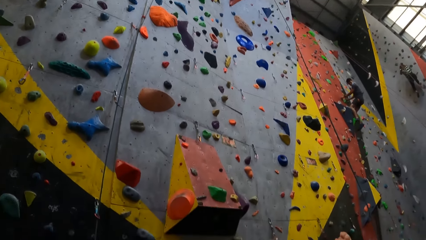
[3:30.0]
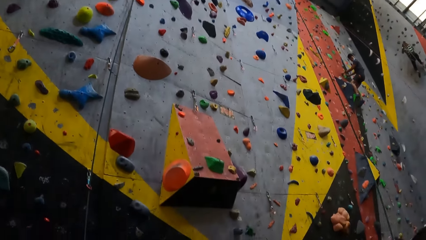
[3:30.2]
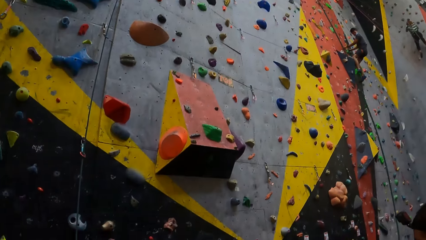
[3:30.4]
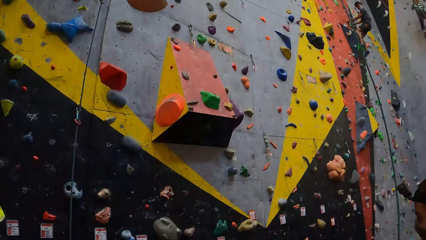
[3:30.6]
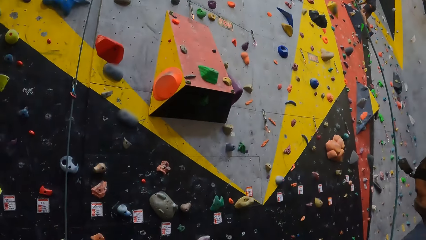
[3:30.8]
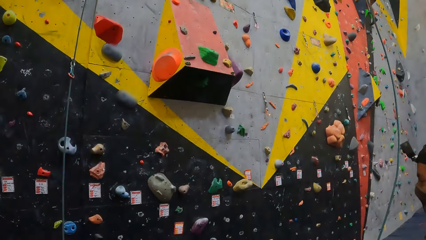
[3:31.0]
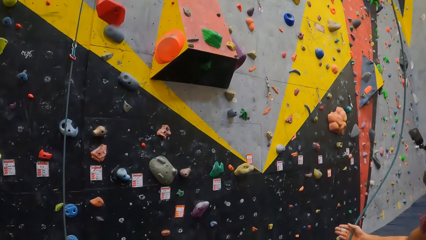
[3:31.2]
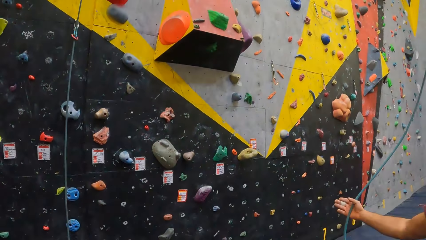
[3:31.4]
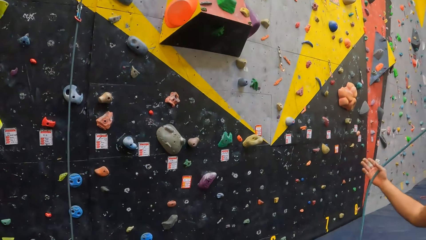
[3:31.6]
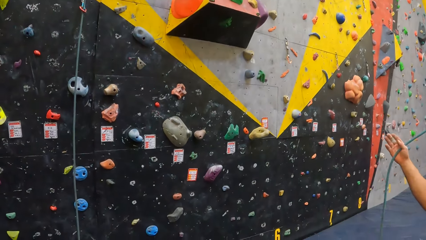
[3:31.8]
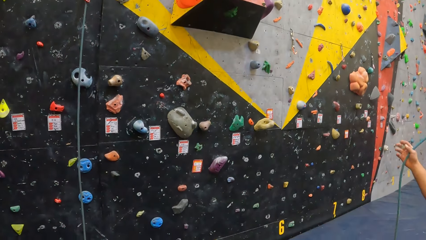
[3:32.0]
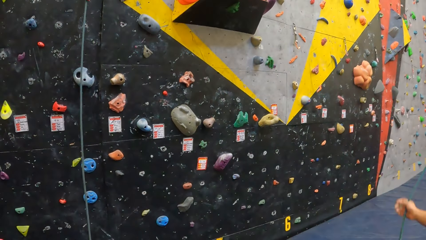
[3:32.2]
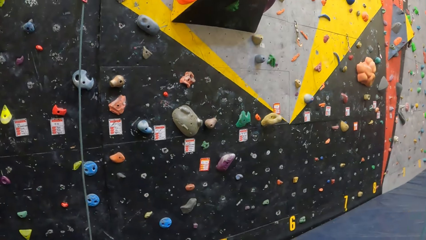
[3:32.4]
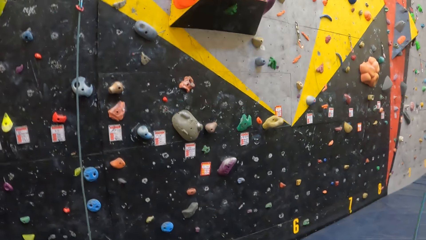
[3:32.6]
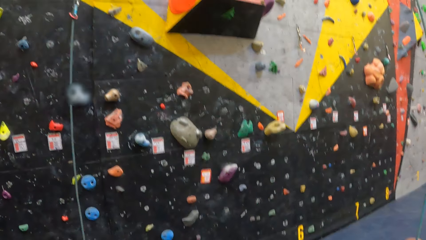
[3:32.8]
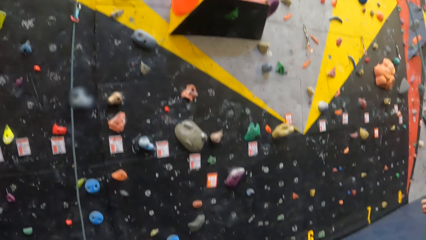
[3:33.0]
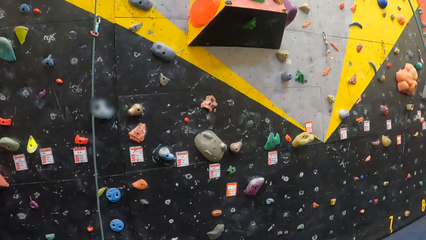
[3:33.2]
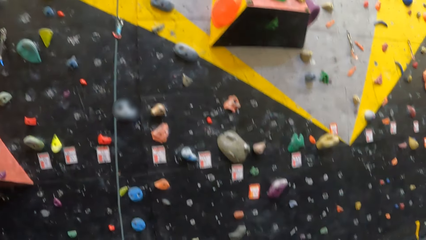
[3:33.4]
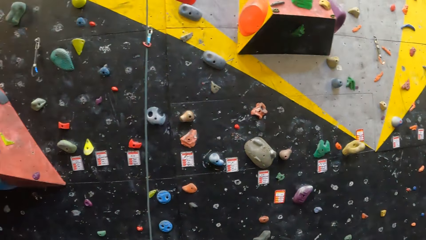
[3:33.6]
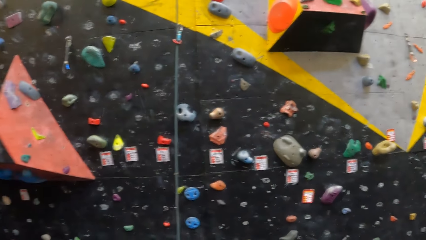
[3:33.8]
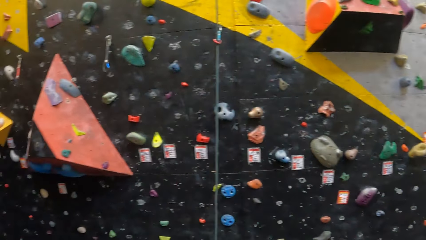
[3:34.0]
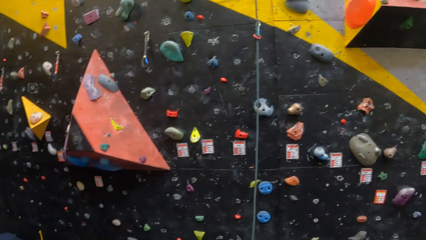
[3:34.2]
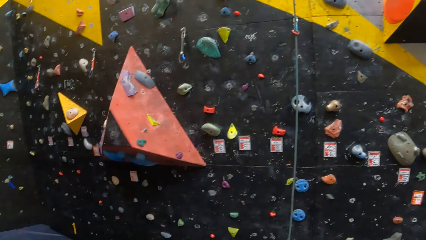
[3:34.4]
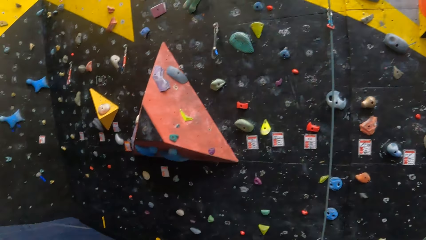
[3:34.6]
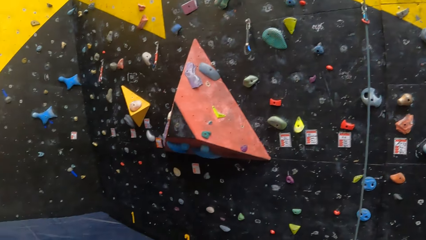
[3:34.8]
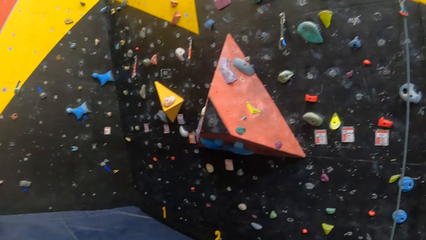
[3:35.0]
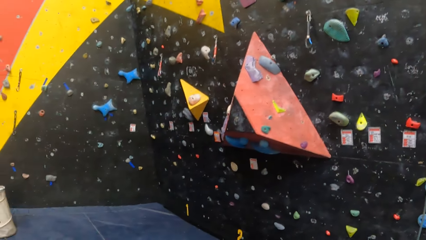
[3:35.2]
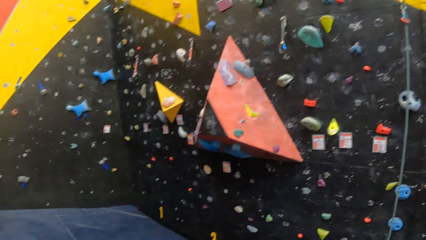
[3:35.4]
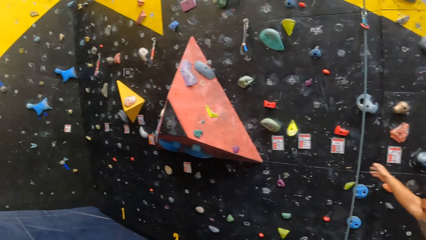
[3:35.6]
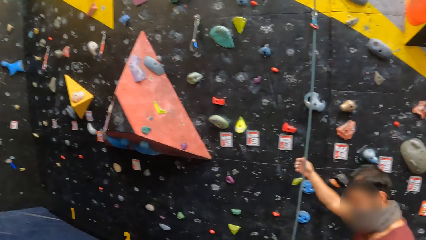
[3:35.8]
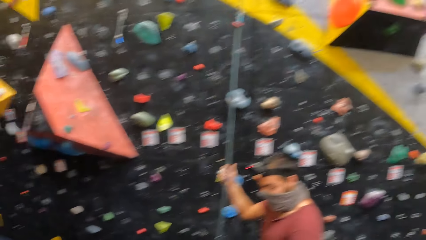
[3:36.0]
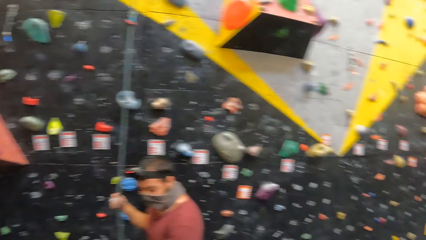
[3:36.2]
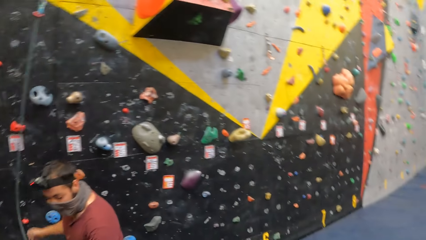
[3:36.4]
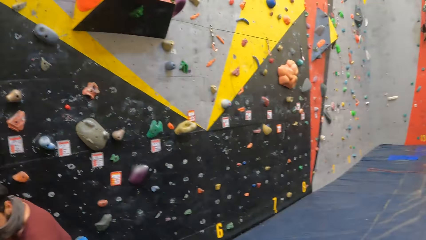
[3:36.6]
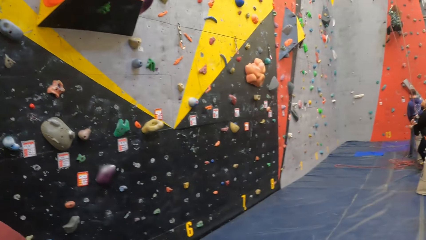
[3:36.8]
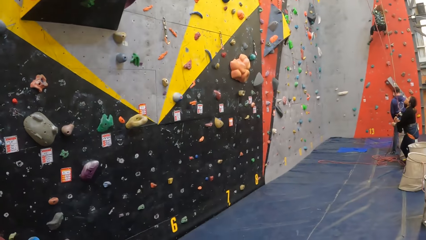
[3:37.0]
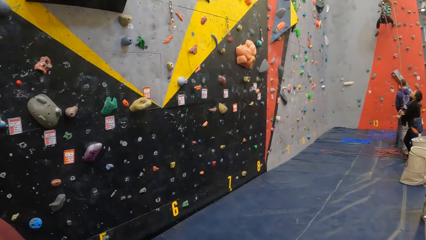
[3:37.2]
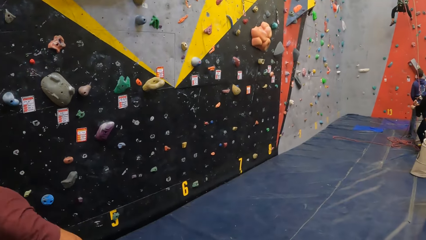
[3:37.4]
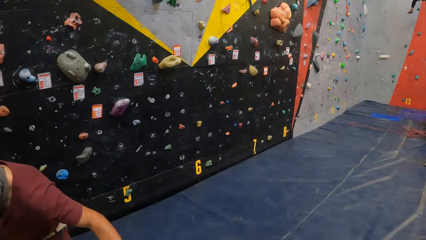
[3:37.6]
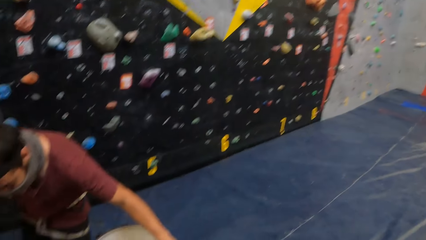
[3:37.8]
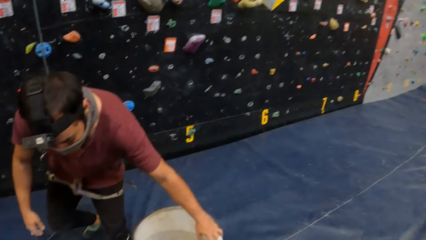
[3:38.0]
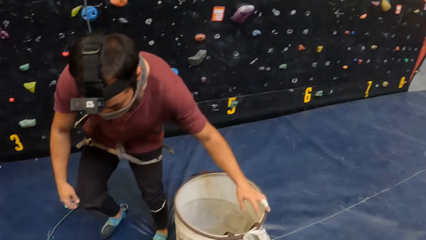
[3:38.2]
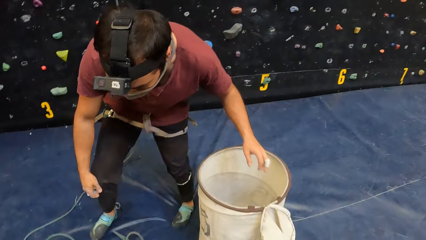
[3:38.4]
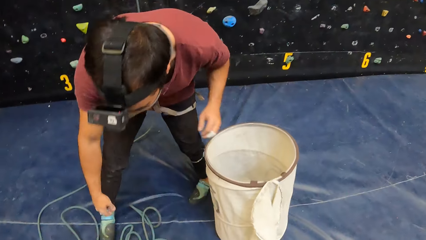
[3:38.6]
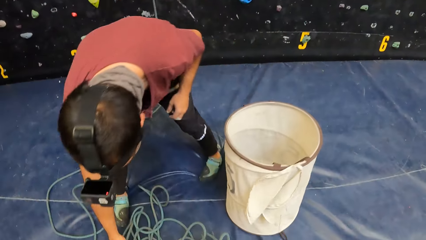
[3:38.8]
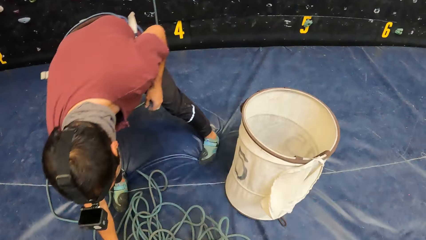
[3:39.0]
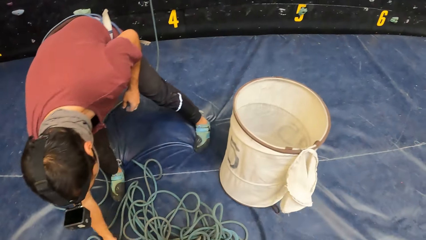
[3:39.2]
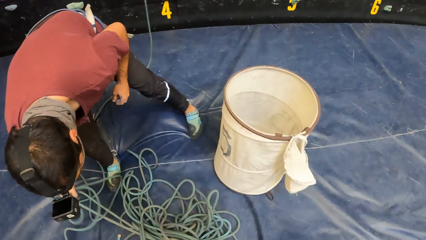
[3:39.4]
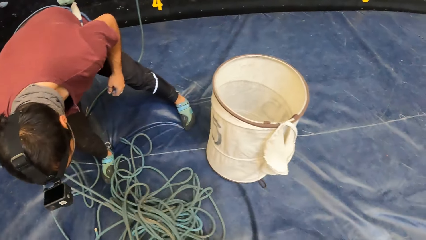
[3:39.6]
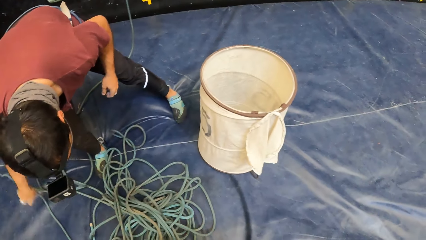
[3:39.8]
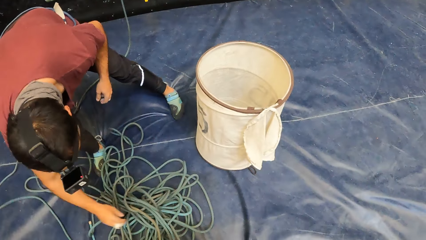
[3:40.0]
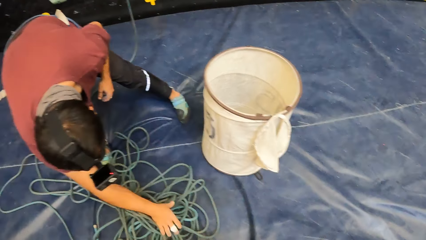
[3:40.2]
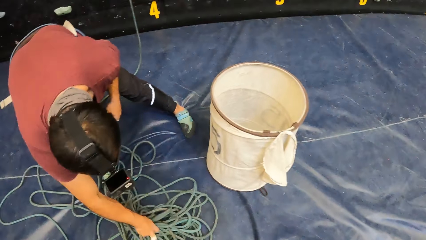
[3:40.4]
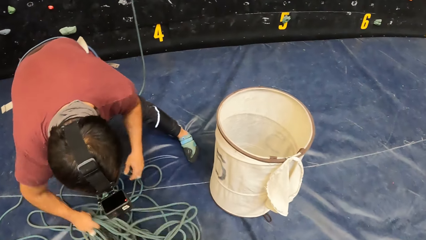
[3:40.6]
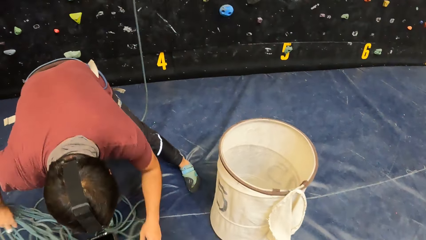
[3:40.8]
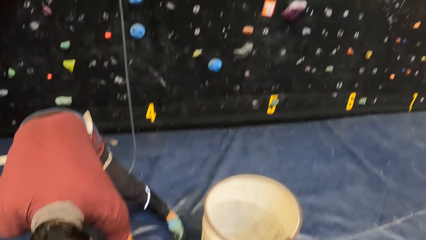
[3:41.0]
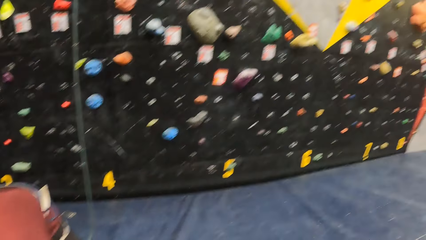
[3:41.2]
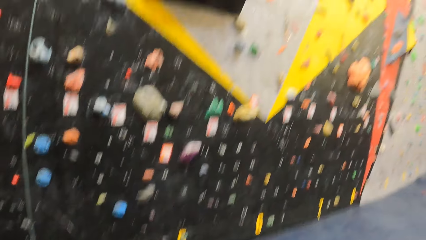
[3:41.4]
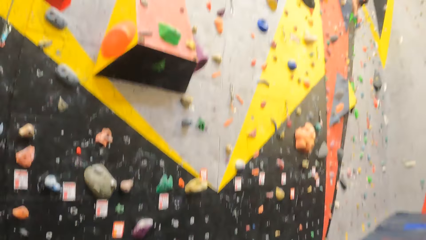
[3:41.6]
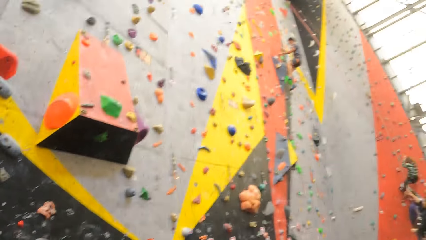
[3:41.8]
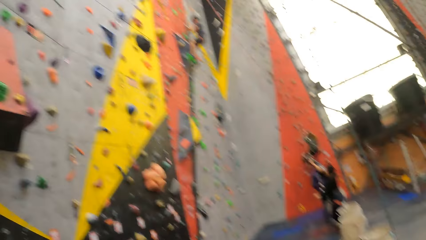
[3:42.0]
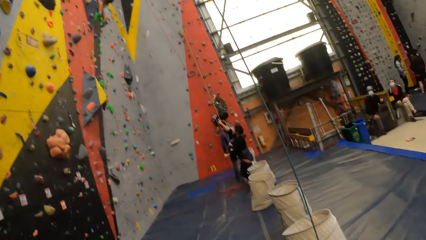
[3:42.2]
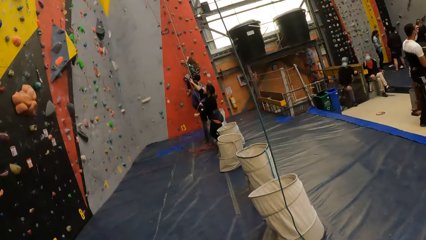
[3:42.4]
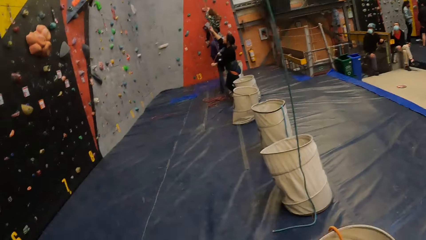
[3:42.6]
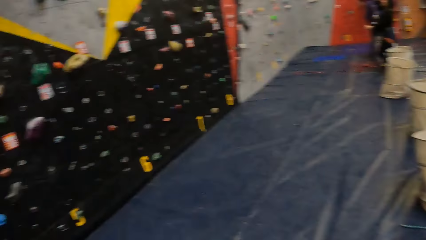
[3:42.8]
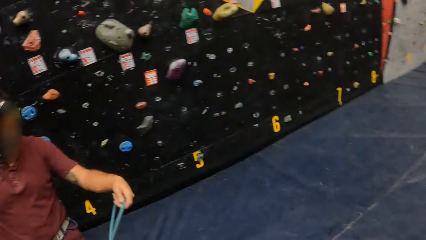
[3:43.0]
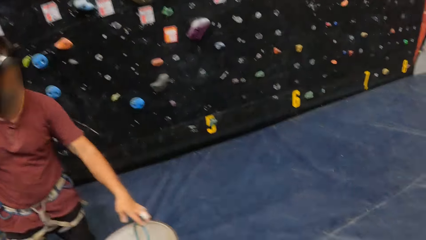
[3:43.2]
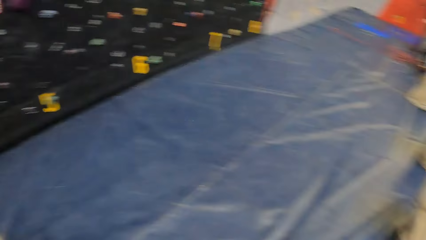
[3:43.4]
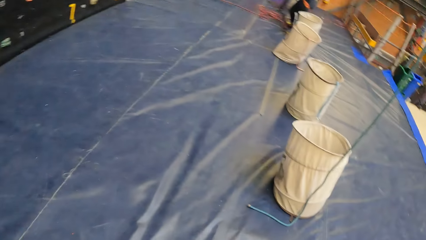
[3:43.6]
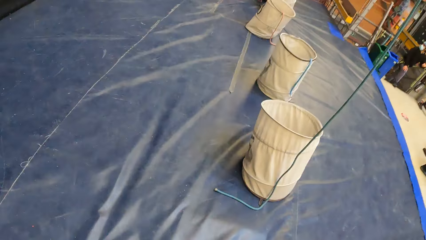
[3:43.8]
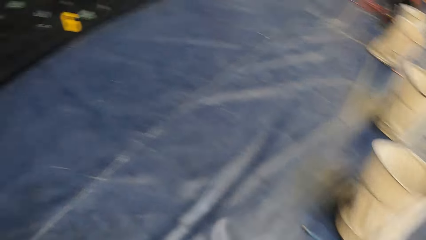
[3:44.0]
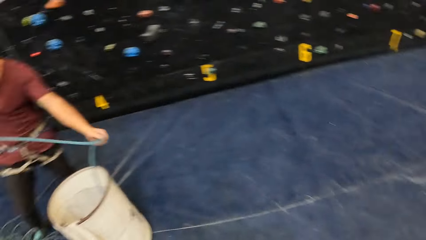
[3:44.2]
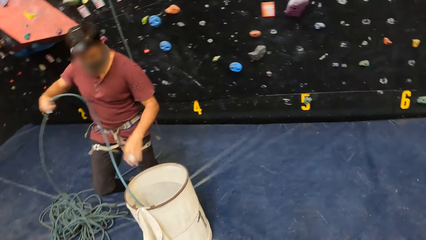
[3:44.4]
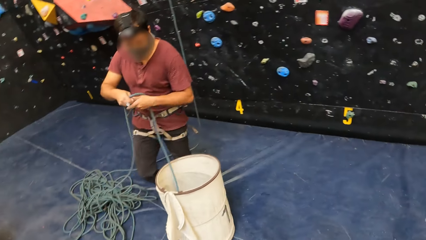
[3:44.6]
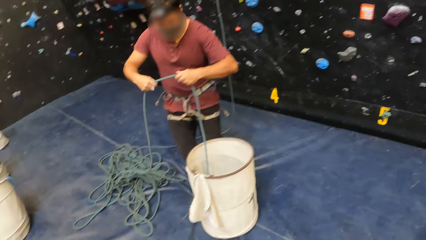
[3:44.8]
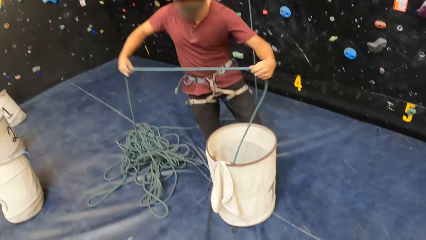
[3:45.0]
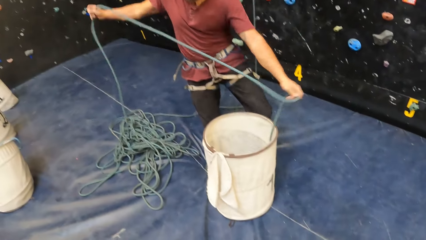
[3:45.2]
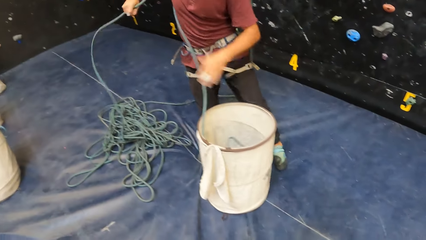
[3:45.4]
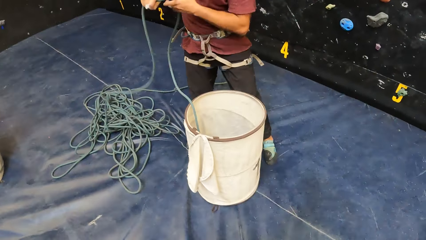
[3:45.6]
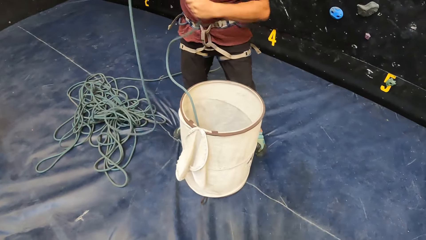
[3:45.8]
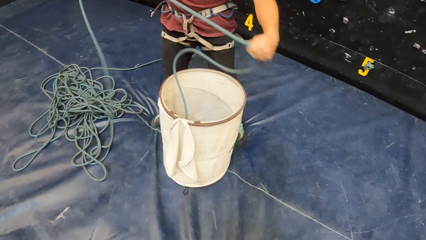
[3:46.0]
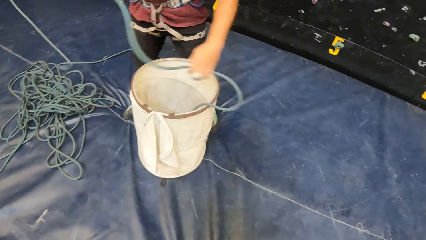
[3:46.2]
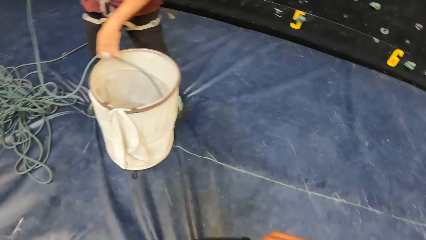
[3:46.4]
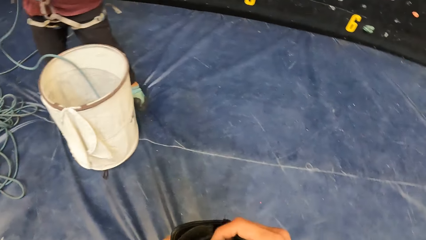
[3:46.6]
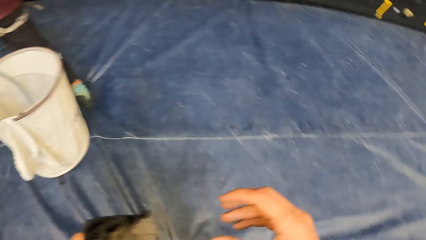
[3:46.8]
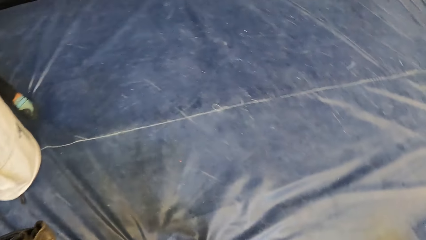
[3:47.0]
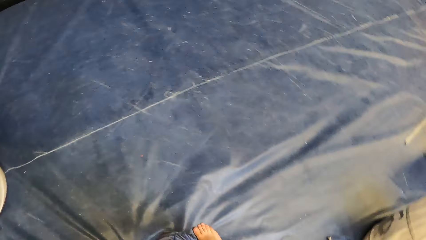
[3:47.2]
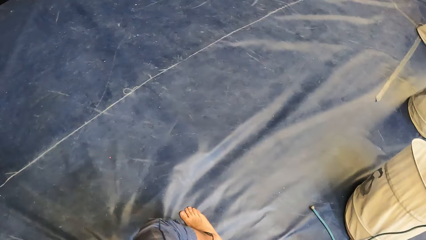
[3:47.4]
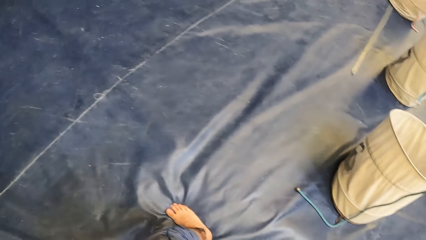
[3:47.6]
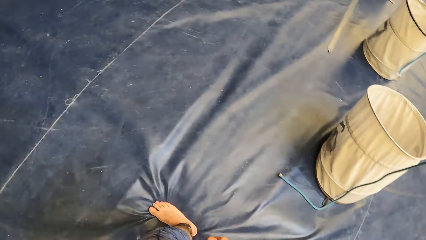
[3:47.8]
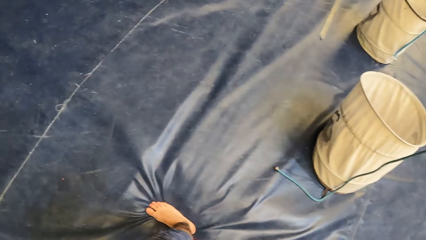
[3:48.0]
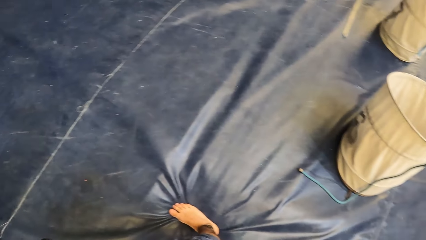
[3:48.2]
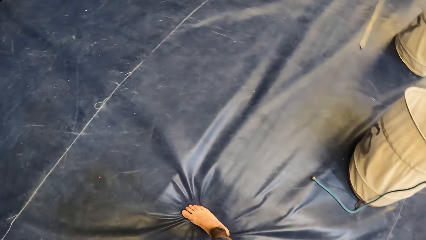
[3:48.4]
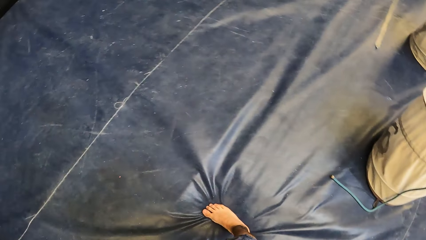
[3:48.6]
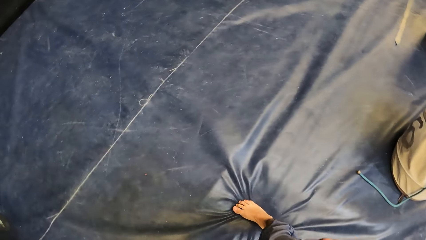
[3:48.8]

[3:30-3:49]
The camera wearer looks around the room. A man picks up a rope. The man pulls the rope. The camera wearer looks around the room. The man puts the rope in the sack.
